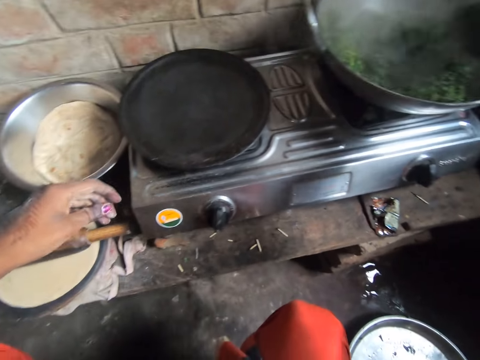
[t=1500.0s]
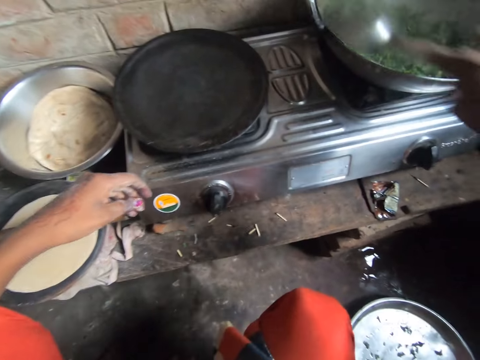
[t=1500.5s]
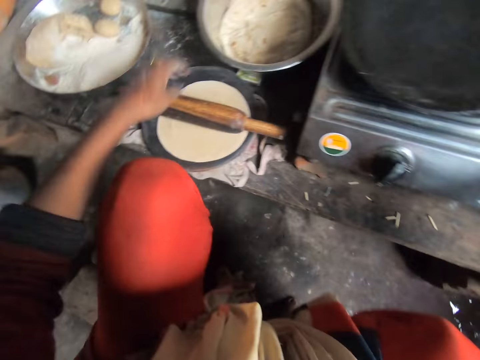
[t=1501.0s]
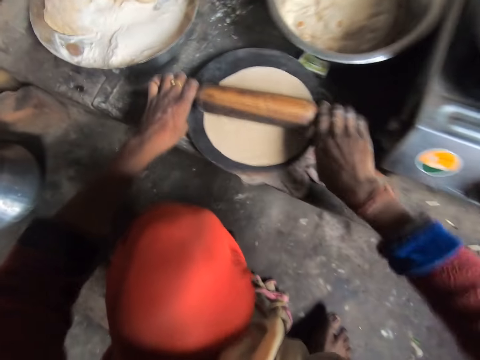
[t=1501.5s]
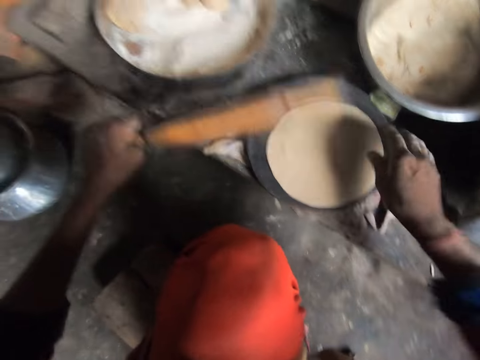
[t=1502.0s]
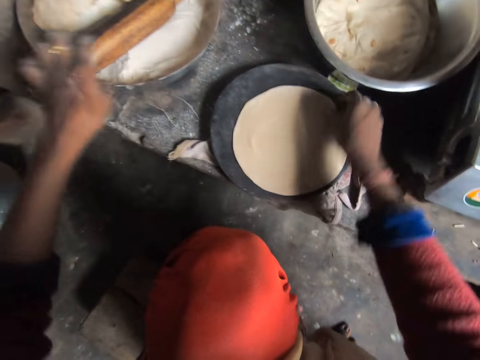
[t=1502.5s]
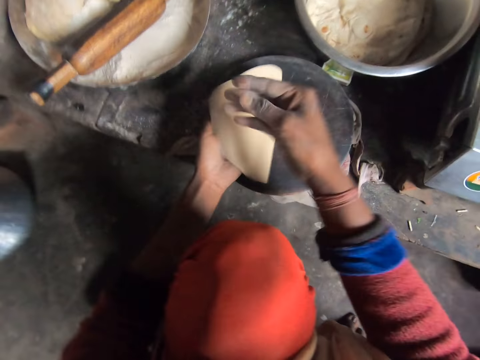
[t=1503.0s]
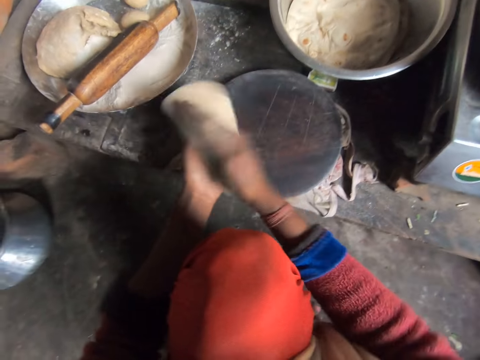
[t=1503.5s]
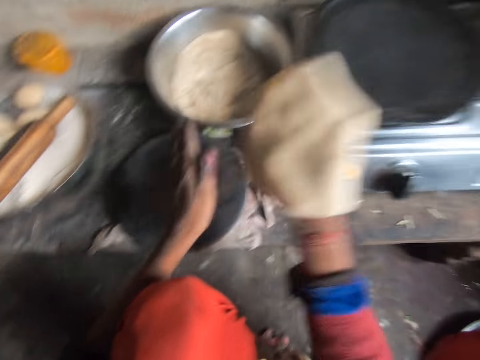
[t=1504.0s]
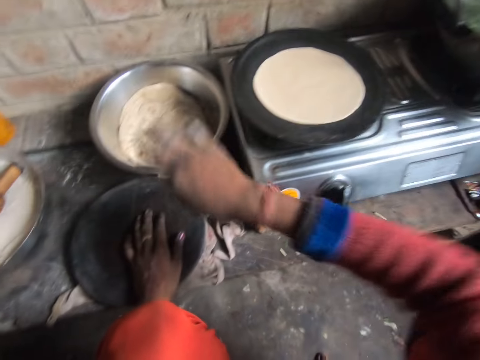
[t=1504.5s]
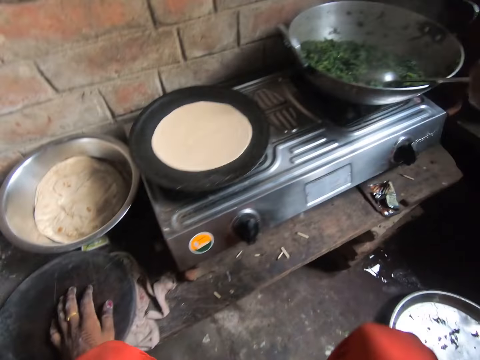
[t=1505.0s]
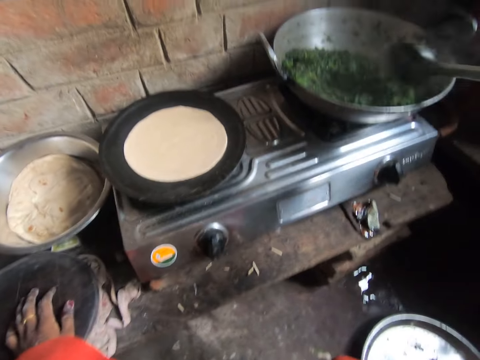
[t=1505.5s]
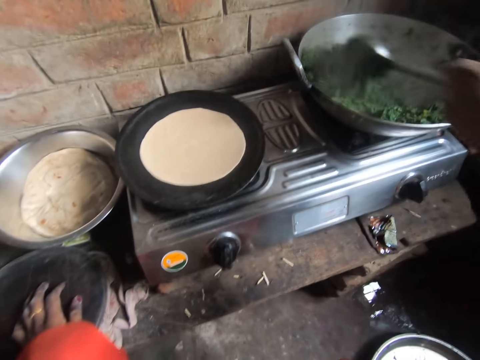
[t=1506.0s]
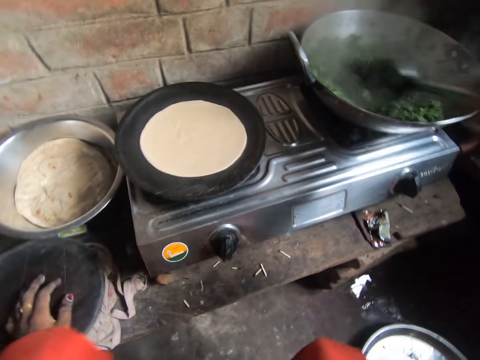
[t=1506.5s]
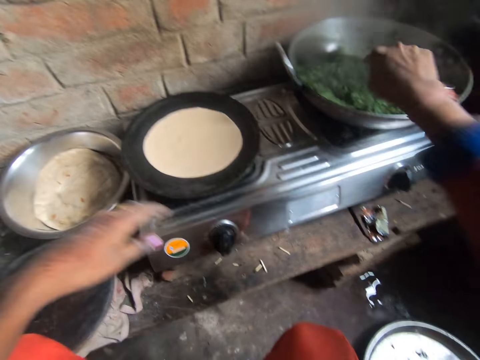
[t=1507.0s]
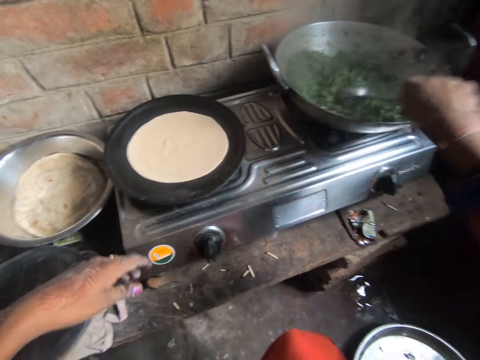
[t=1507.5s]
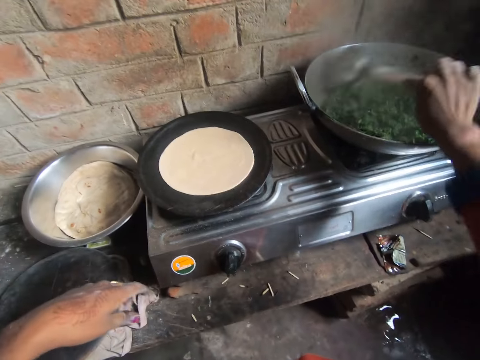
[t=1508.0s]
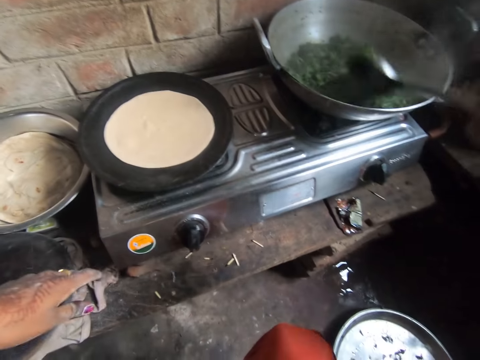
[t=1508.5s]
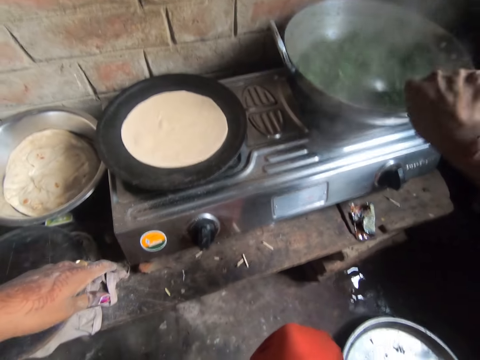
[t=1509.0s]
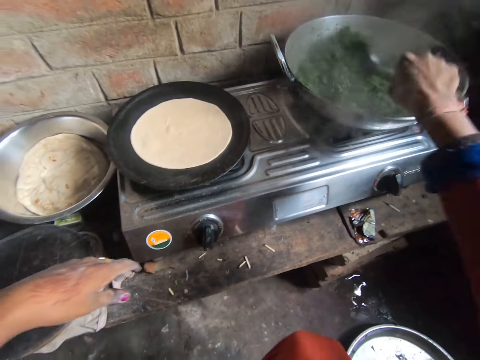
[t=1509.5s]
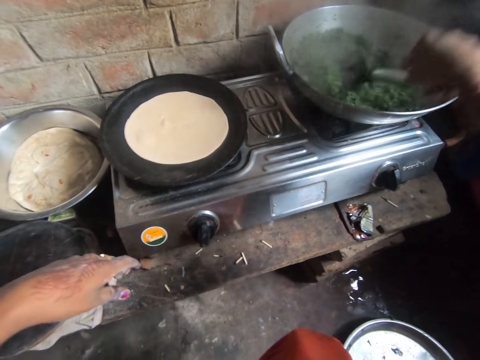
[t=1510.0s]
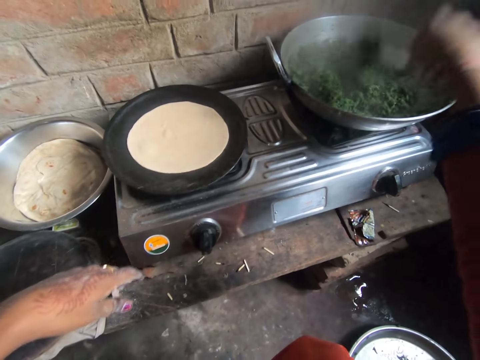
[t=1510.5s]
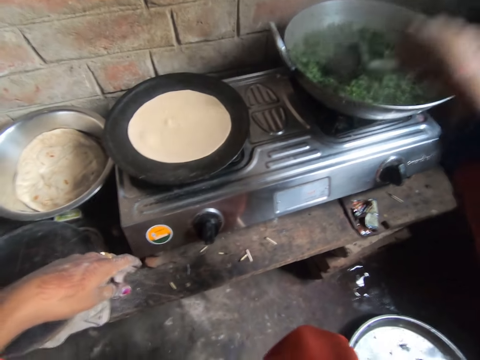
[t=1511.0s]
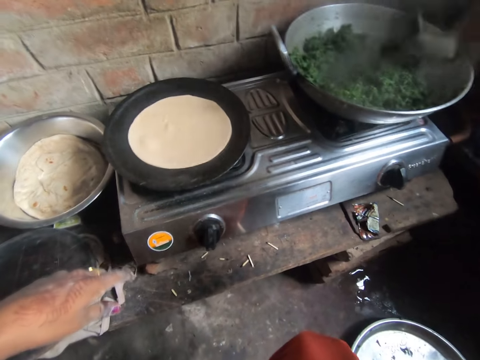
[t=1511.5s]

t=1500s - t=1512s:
The camera wearer picks up the rolling pin from the wood. She flattens the dough with the rolling pin. She drops the rolling pin in the tray. She picks up the flatbread on the rolling board. She flips the dough between her hands. She puts the flatbread on the flat pan. She picks the spoon from the pot and stirs the greens with the serving spoon.

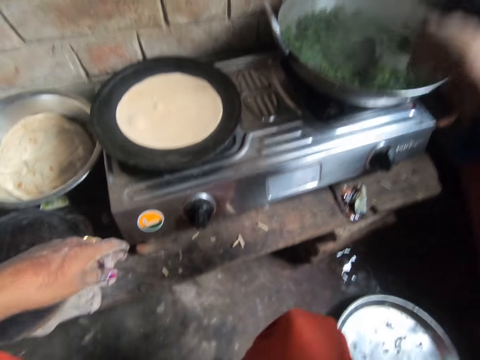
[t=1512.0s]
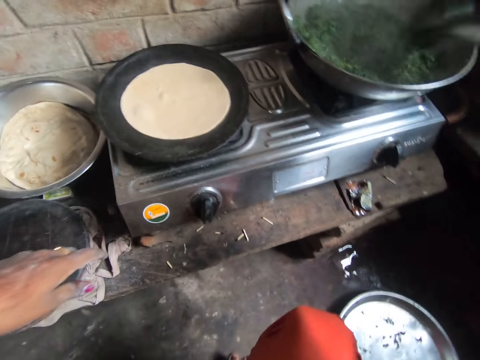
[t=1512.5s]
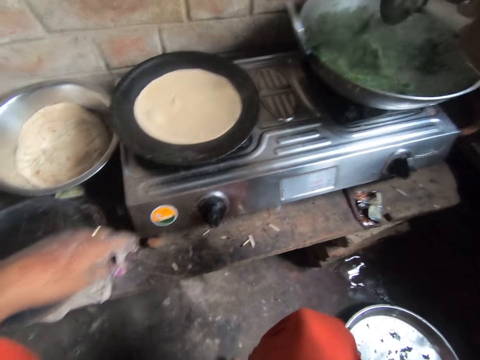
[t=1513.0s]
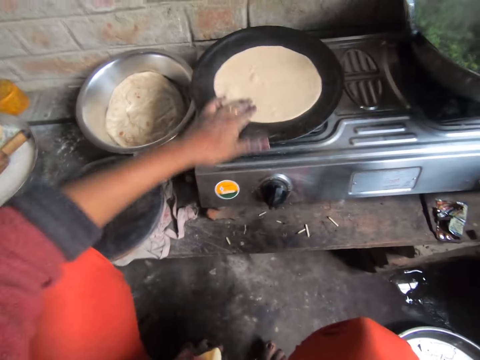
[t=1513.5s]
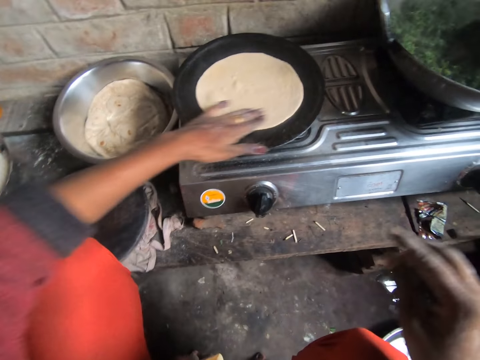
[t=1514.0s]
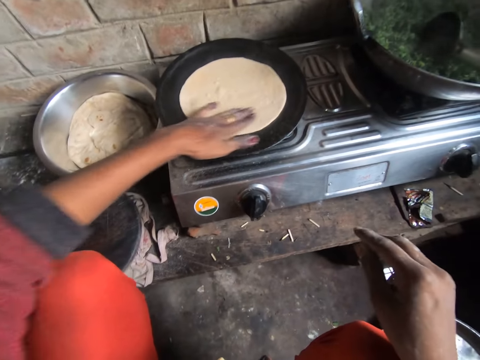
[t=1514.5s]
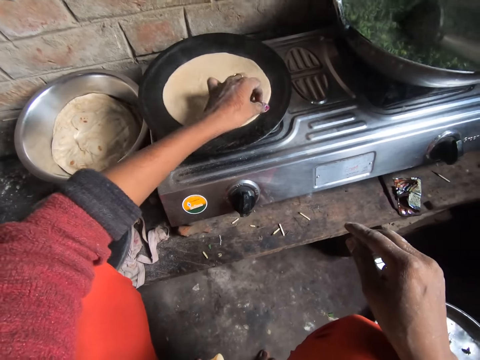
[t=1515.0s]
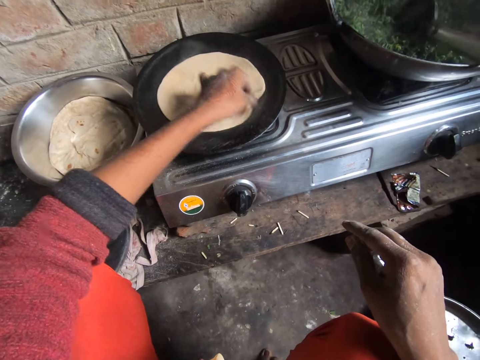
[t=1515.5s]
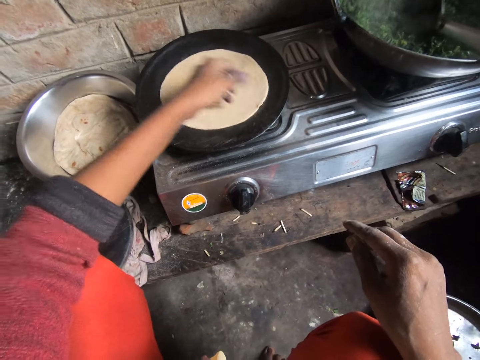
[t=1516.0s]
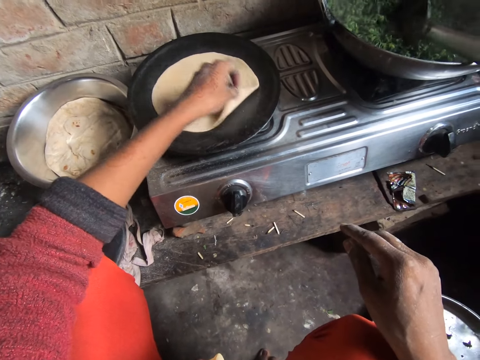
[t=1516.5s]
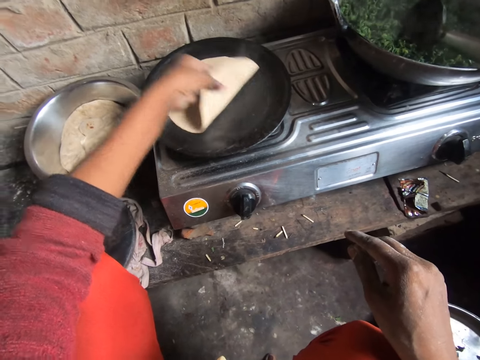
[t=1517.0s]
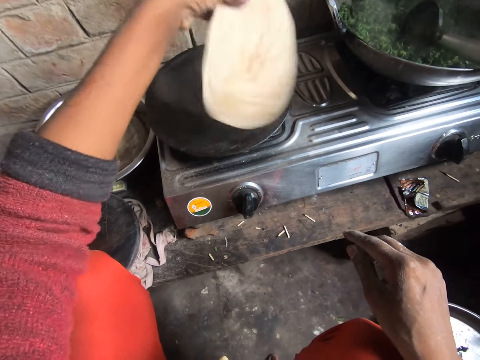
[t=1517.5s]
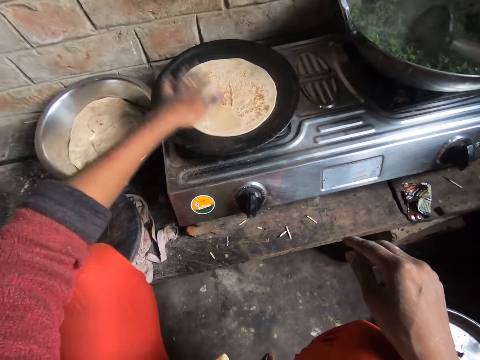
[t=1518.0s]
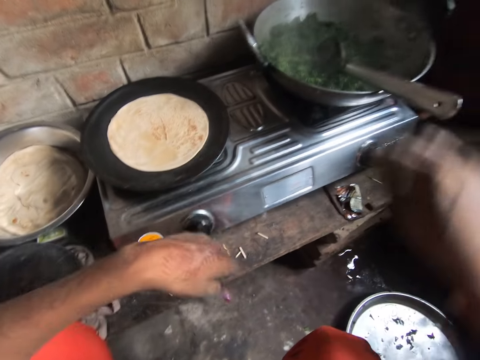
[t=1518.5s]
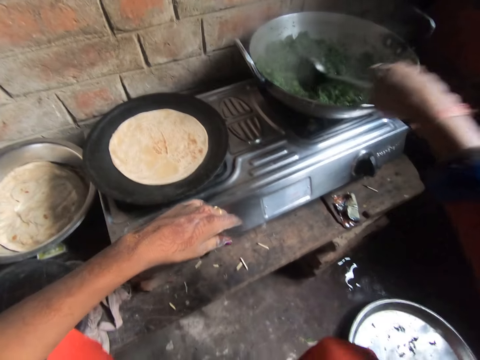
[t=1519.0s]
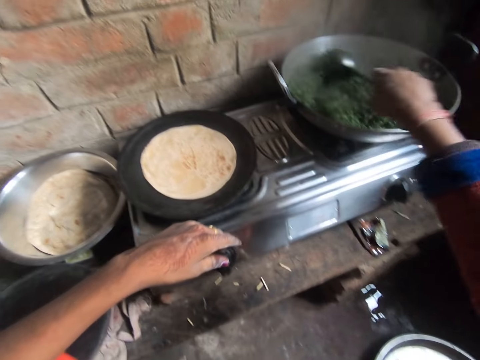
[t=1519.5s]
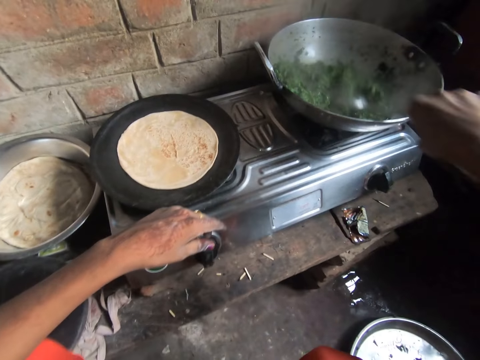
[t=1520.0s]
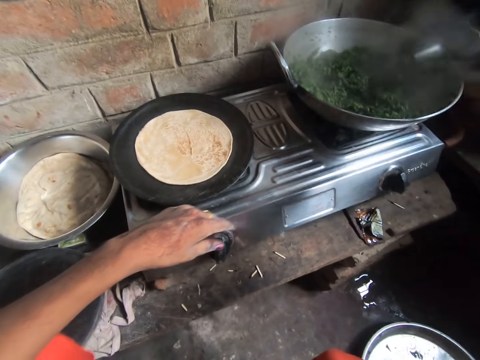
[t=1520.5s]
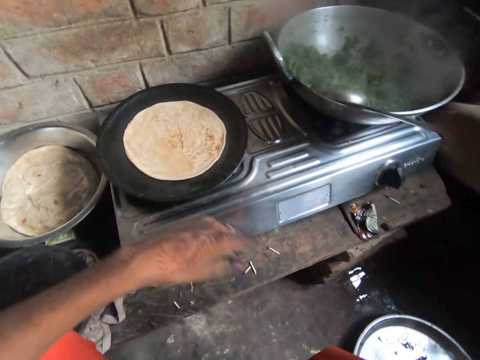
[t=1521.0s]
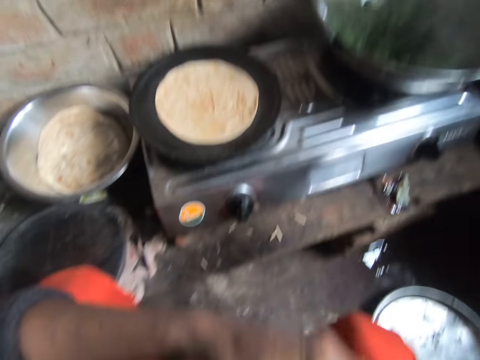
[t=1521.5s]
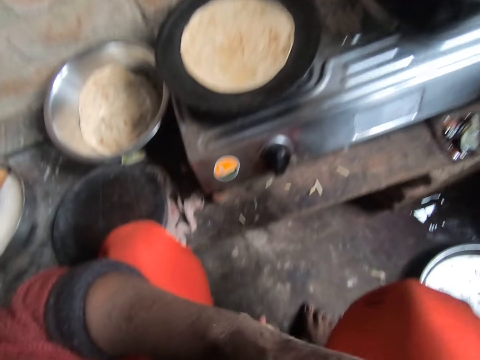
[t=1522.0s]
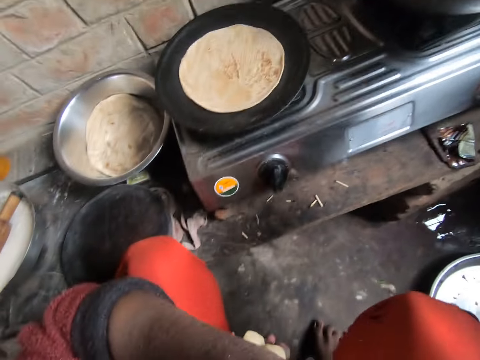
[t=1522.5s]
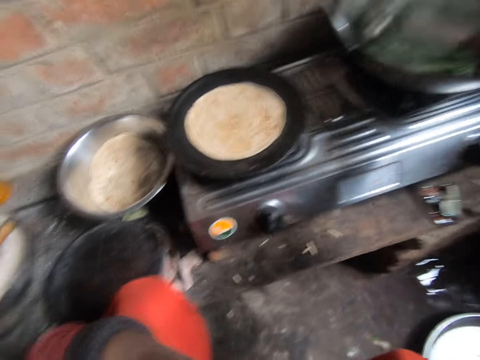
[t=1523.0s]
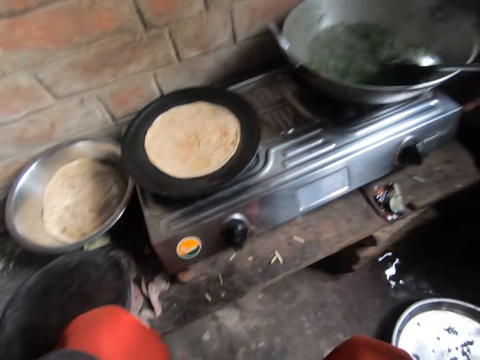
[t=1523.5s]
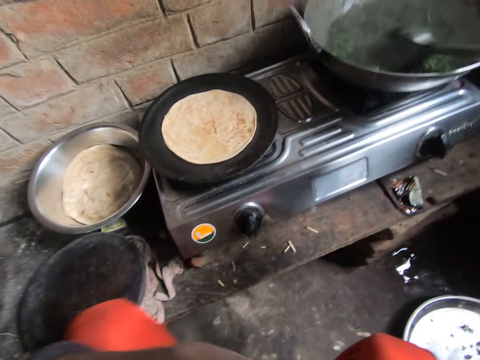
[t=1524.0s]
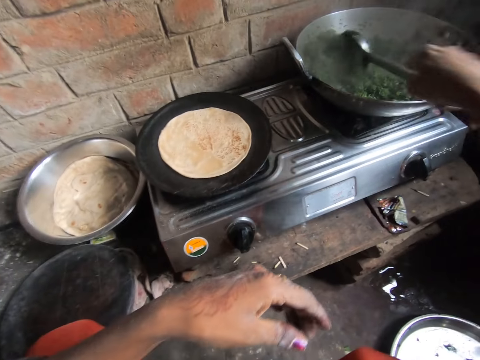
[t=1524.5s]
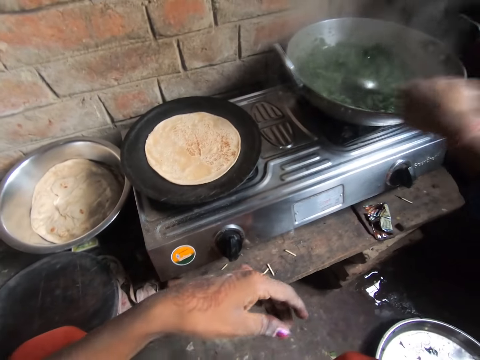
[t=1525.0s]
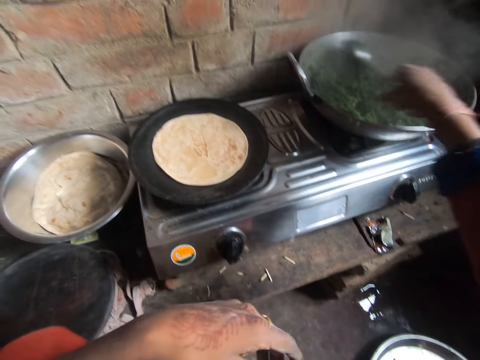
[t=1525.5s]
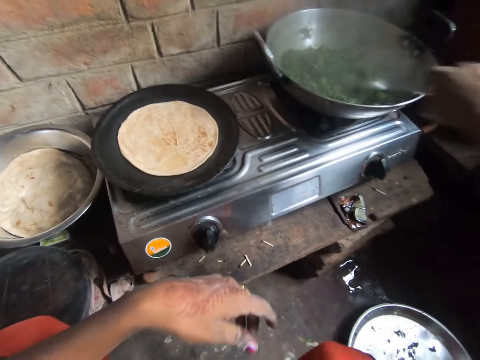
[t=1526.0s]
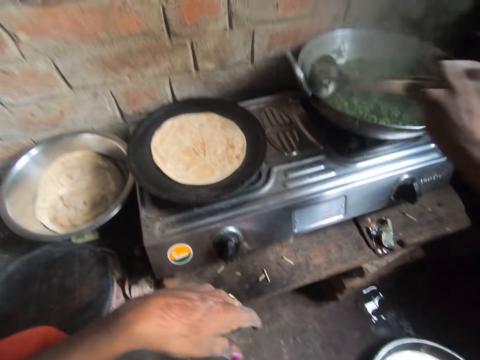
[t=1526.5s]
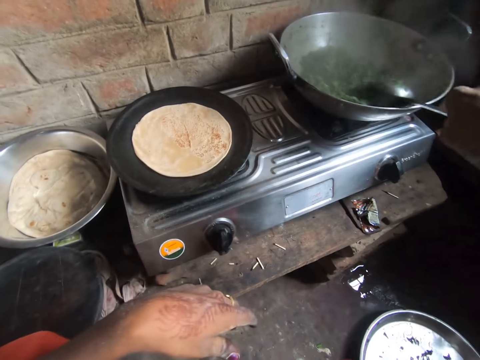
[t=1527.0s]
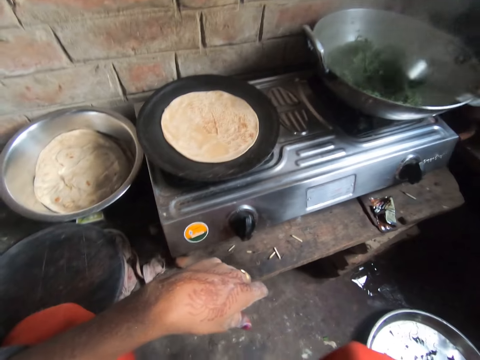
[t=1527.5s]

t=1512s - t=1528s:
The camera wearer touches the dough. She flips the dough on the pan. She picks the spoon from the pot and stirs the greens with a serving spoon. She cleans her nose with her hand. She stirs the greens in the pot.
